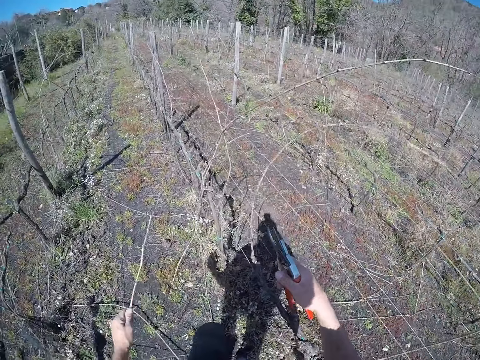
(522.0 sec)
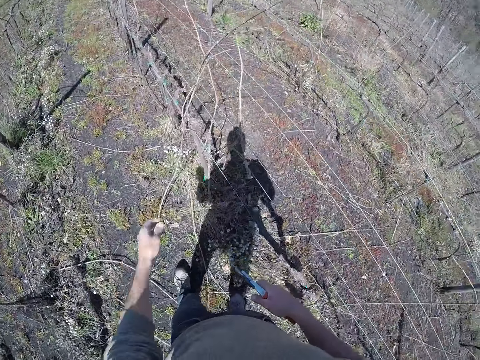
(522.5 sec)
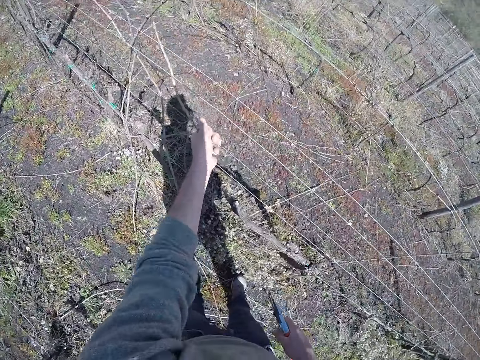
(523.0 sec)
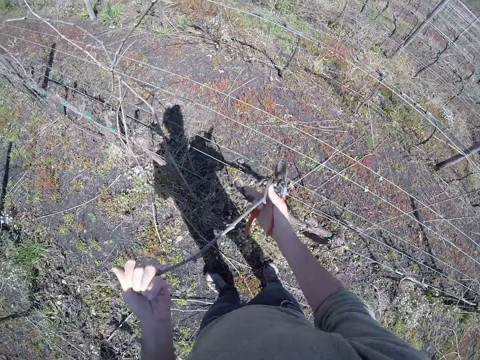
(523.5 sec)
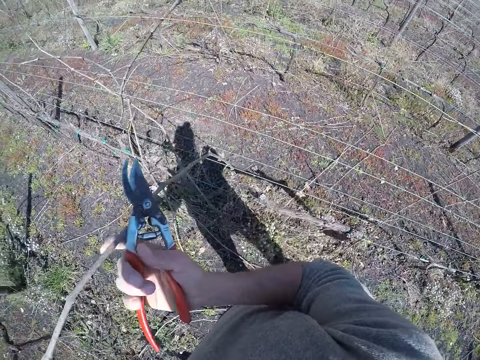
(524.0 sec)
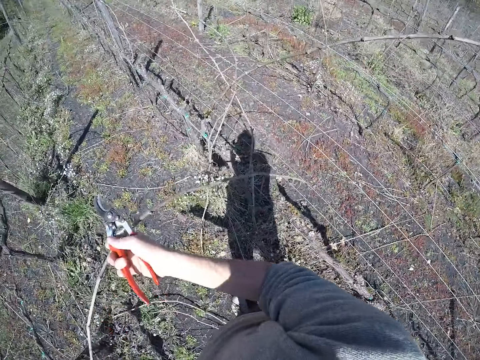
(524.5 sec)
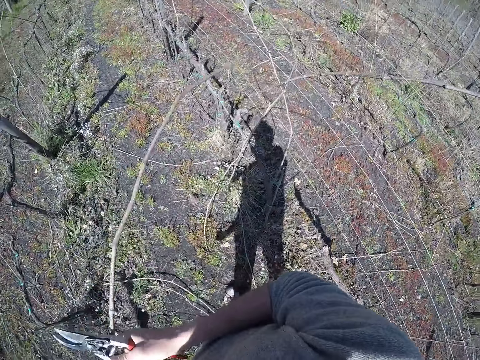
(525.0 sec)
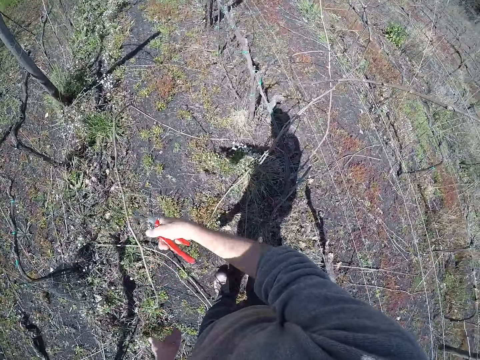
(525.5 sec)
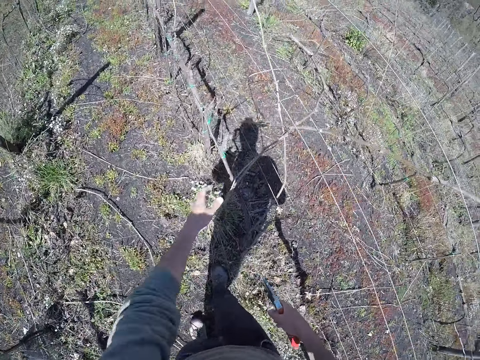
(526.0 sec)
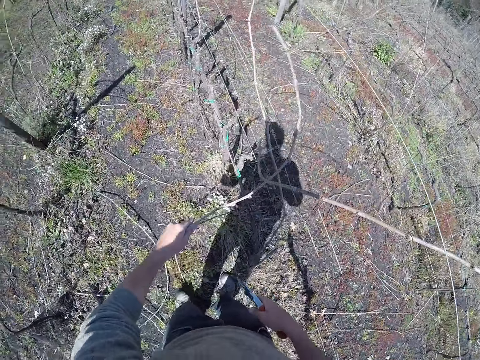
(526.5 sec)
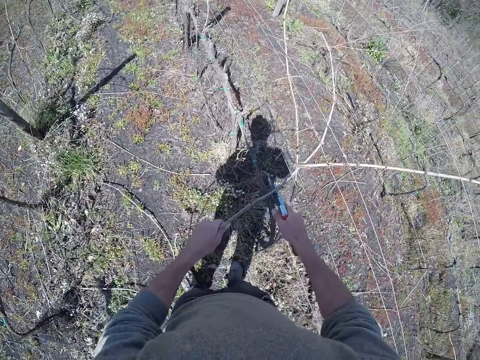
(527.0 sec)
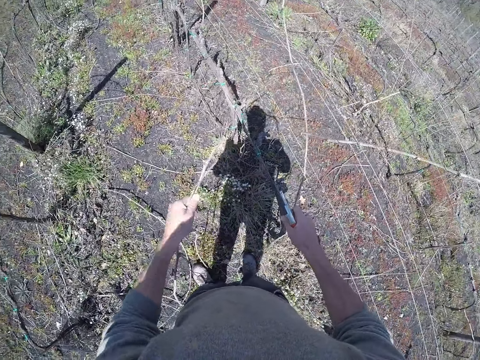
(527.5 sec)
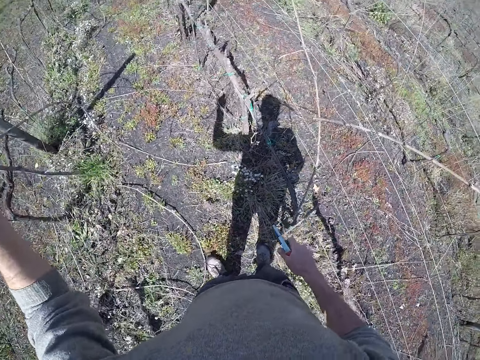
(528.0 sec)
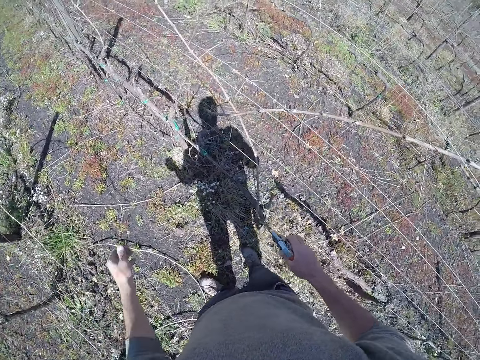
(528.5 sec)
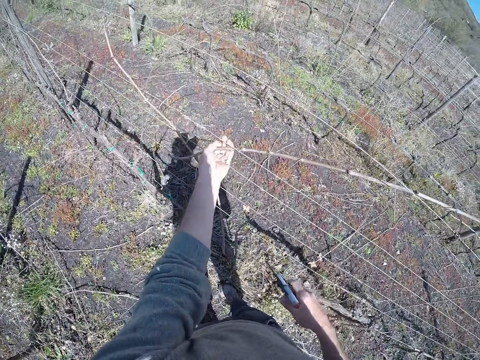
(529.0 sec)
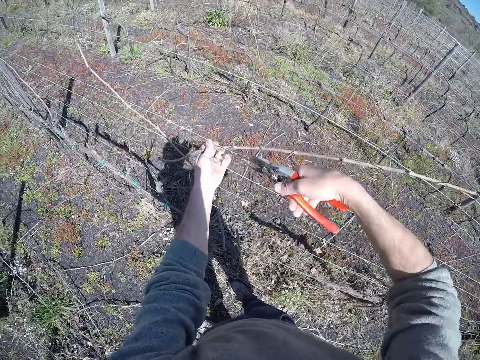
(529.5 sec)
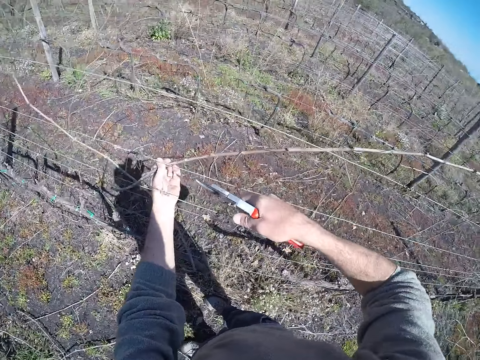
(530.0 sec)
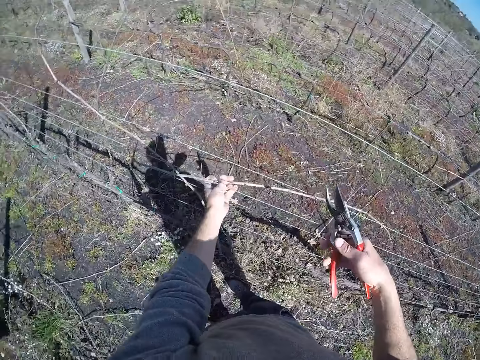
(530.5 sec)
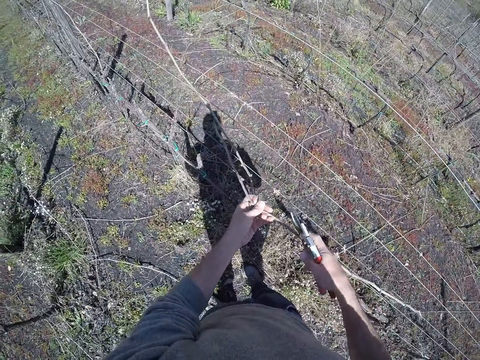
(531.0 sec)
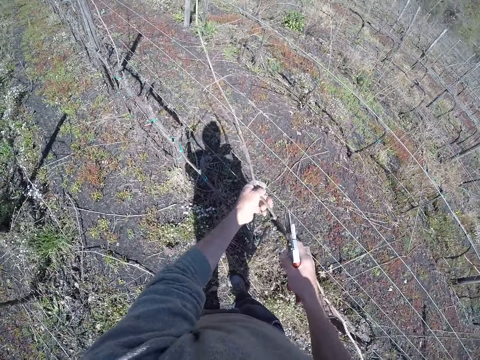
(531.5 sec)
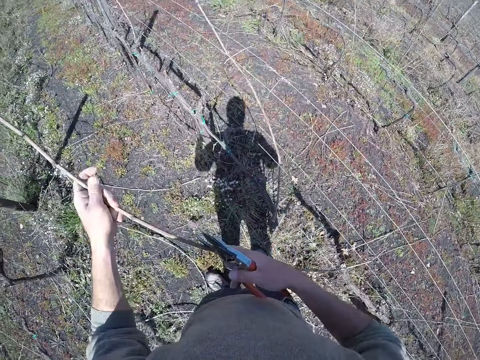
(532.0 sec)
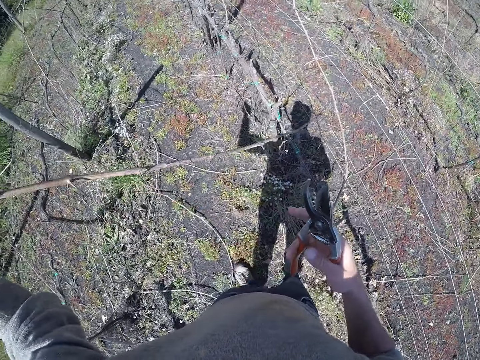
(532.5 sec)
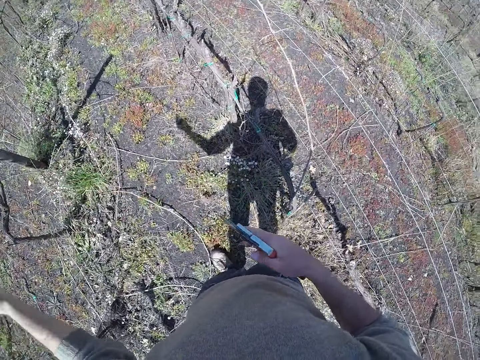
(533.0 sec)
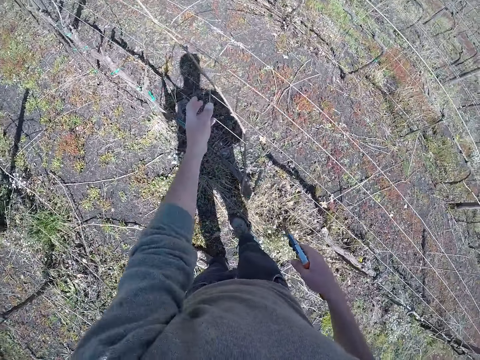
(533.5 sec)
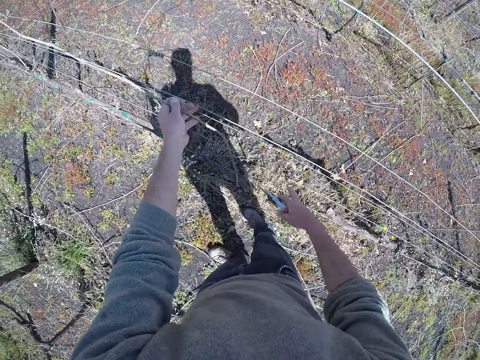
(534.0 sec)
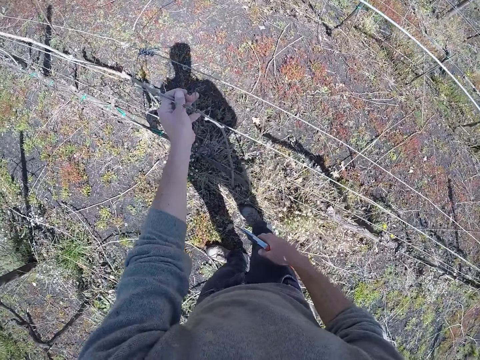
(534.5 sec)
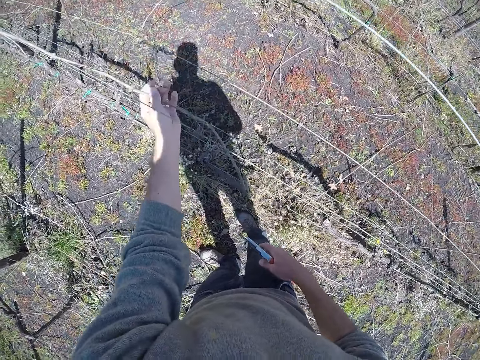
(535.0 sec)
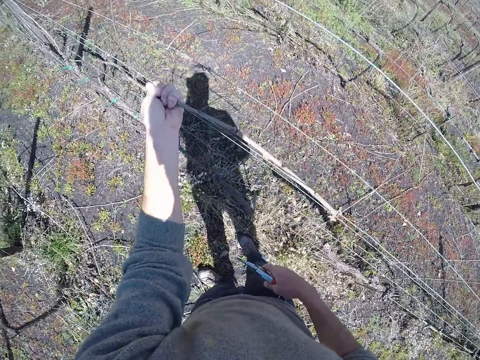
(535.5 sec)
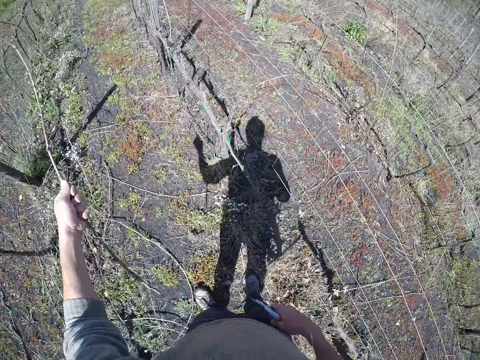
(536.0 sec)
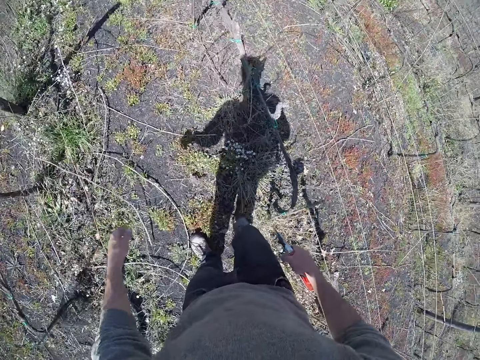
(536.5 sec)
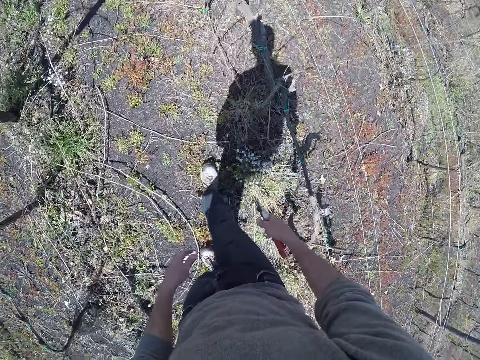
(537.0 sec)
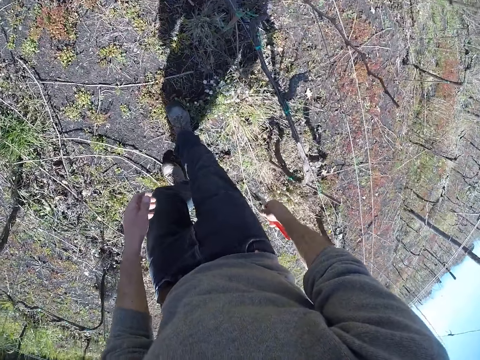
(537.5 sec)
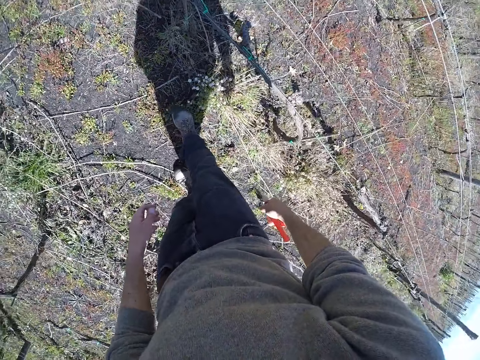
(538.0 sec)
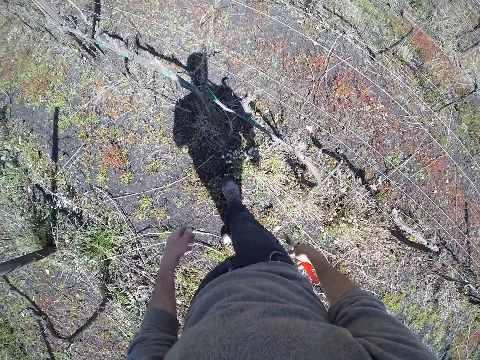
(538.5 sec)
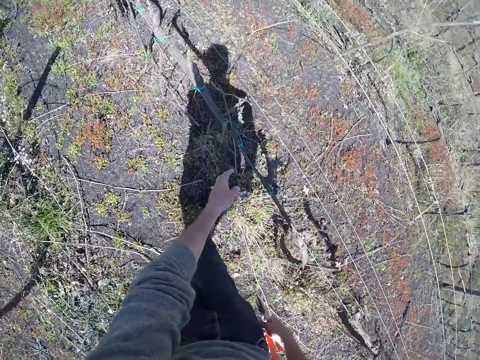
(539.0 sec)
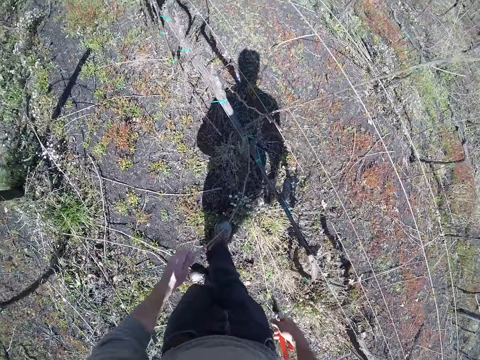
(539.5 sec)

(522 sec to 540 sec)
The camera wearer drops the twig in his left hand on the ground. He pulls a twig from the barbed wire with his left hand. He cuts the twig with the plier in his right hand. He drops the twig in his left hand on the ground. He pulls a twig from the barbed wire with his left hand. He cuts the twig with the plier in his right hand. He moves the stem. He drops the twig in his left hand on the ground. He pulls a twig from the barbed wire with his left hand. He cuts the twig with the plier in his right hand. He pulls the twig from the barbed wire with both hands. He moves the stem. He drops the twig in his left hand on the ground. He pulls a twig from the barbed wire with his left hand. He drops the twig in his left hand on the ground. He pulls a twig from the barbed wire with his left hand.

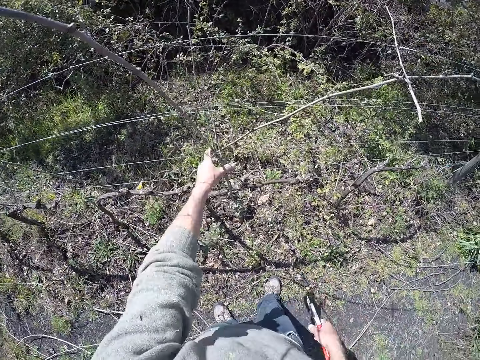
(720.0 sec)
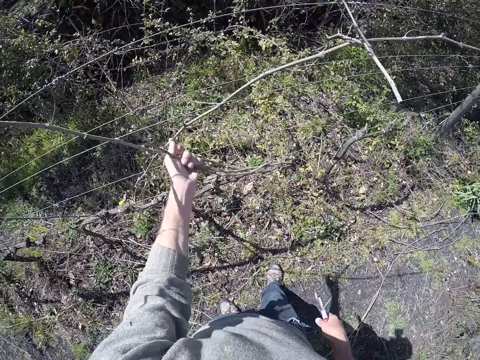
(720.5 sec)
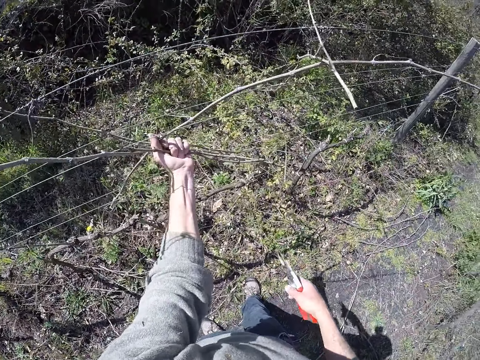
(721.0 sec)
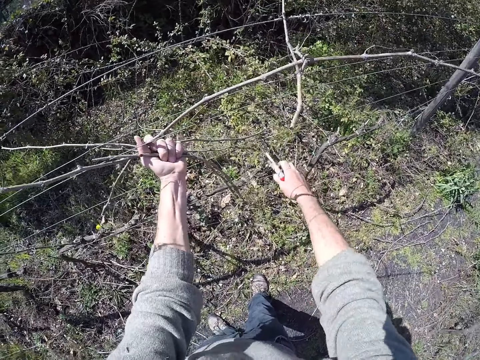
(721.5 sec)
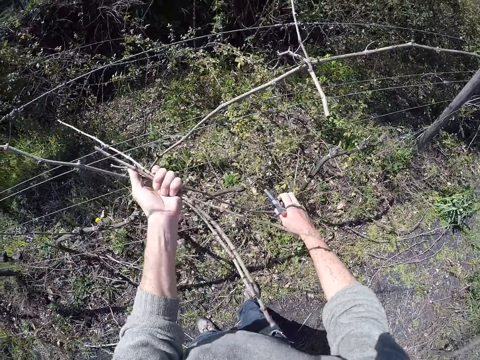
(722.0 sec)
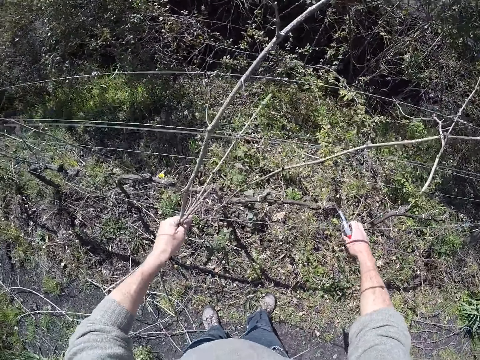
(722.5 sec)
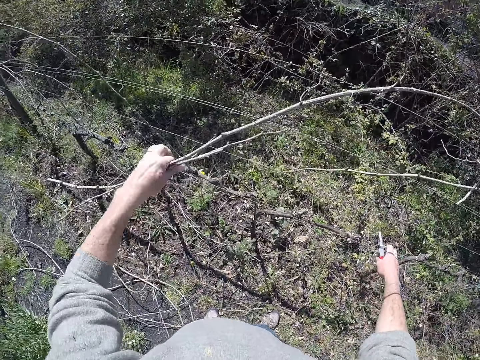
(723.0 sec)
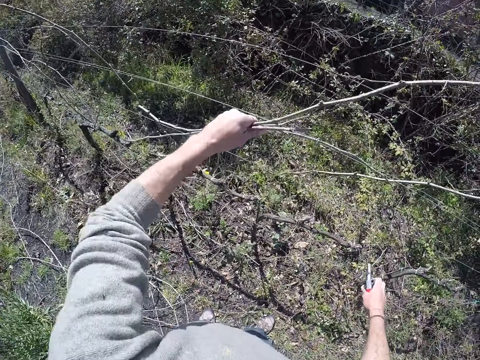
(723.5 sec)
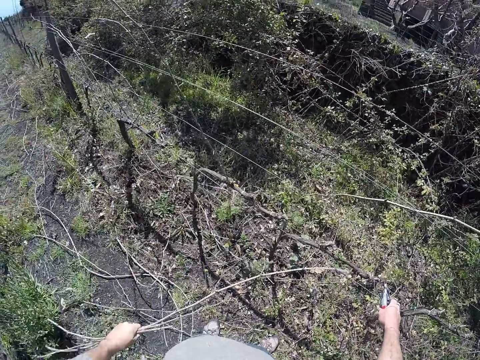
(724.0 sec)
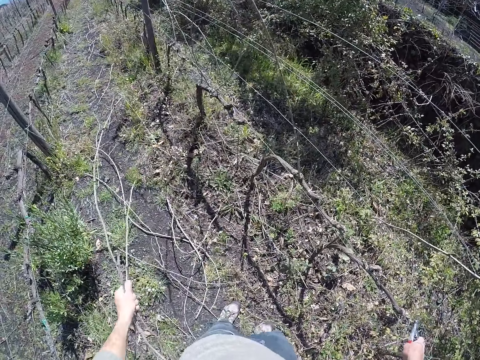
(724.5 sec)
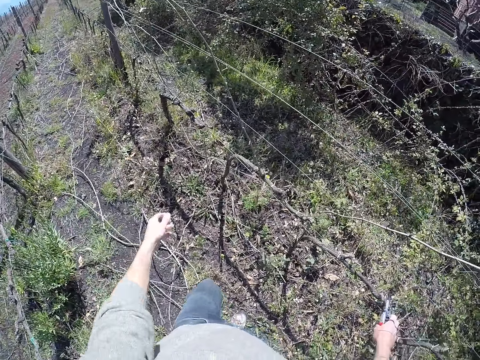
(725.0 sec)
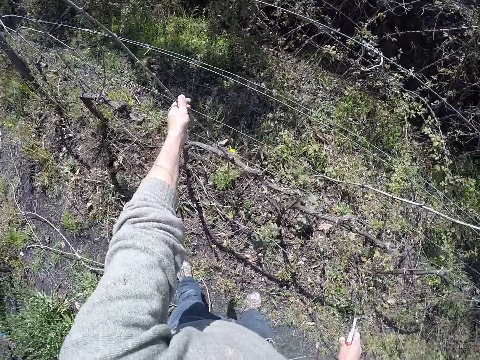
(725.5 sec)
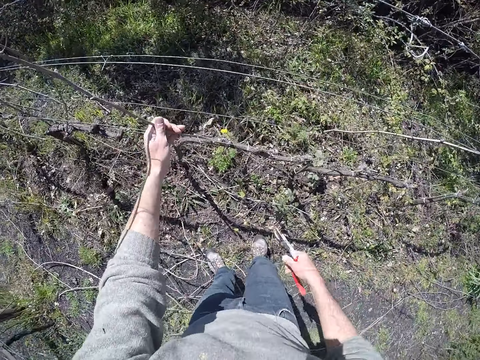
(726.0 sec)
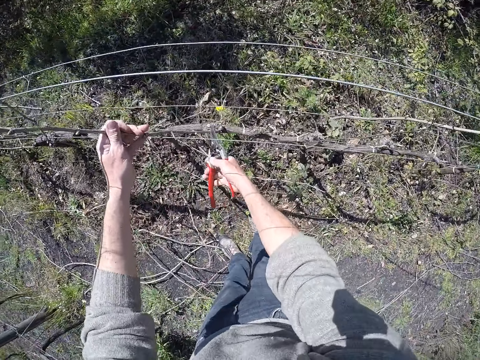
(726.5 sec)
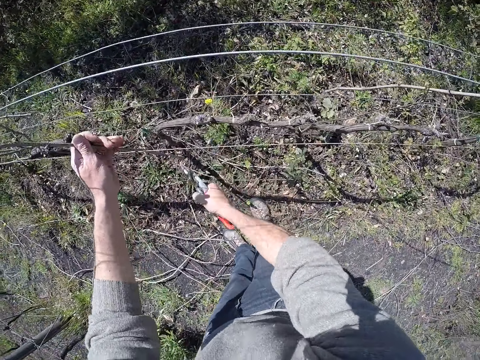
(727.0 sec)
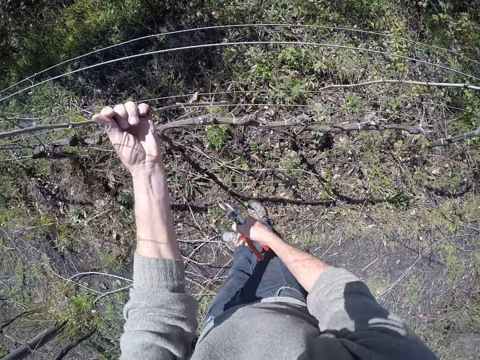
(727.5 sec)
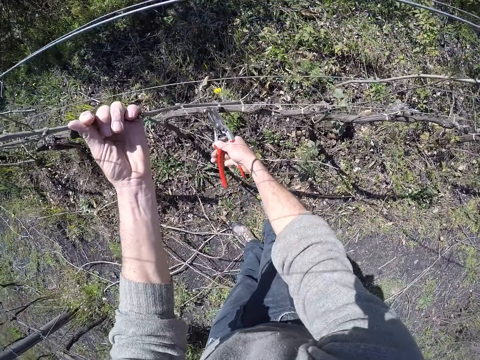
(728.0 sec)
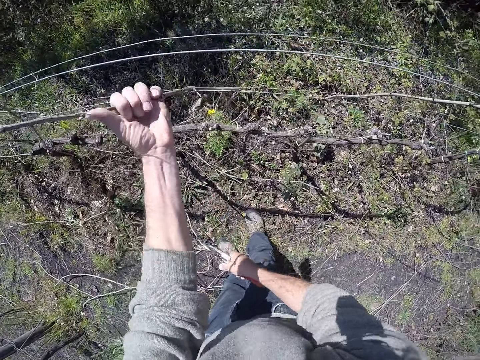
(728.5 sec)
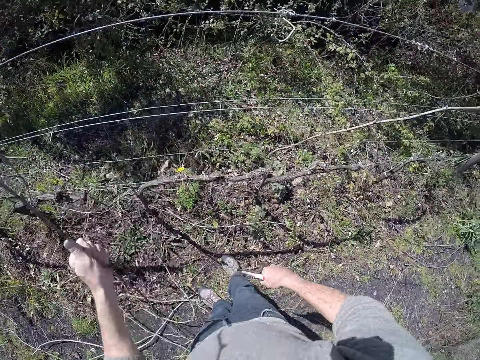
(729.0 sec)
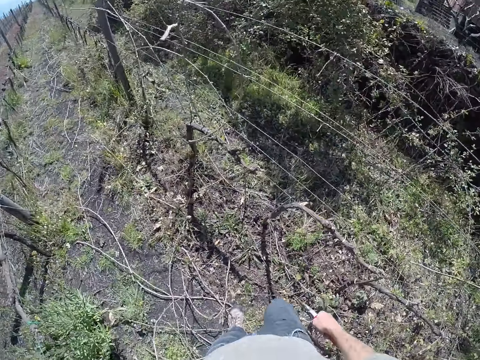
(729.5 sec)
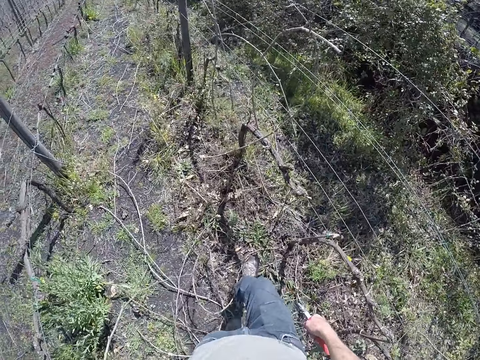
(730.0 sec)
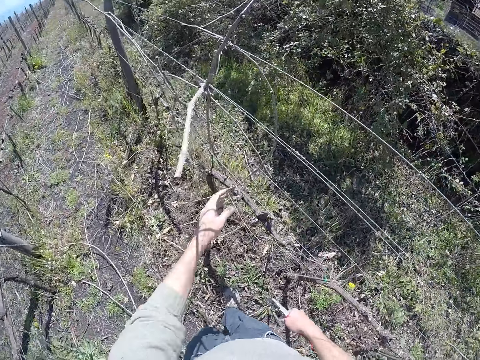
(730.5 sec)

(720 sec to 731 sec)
The camera wearer pulls out twigs from the wired fence with his left hand. He cuts the stem. He moves the stems. He drops the twigs on the ground with his left hand. He pulls out a twig from the wired fence with his left hand. He cuts the twig with the side cutter with his right hand. He drops the twig on the ground with his left hand. He moves the stems.
